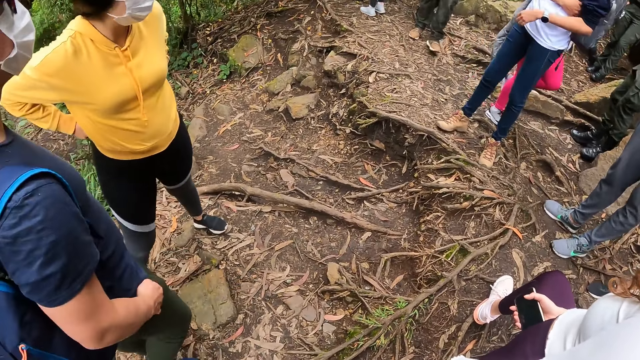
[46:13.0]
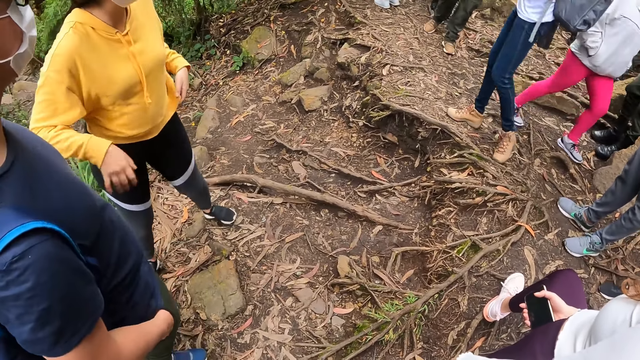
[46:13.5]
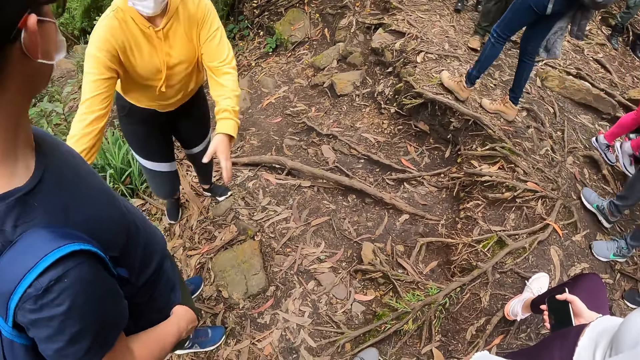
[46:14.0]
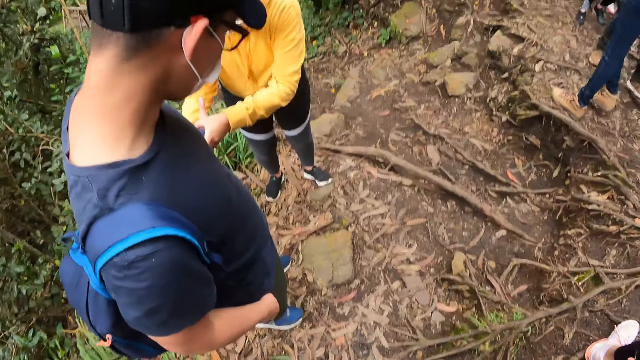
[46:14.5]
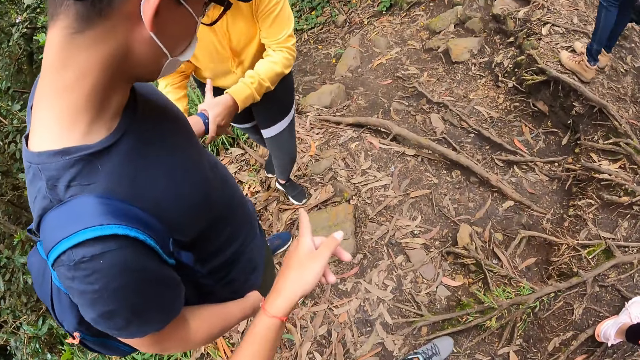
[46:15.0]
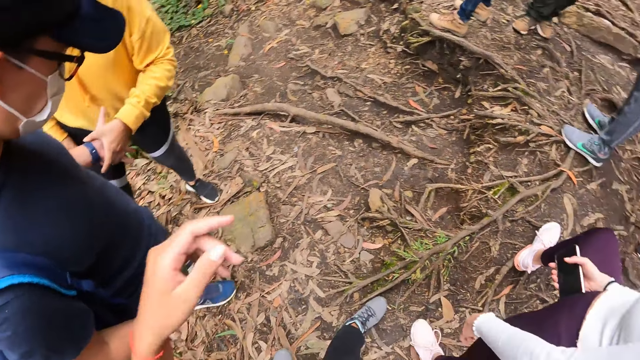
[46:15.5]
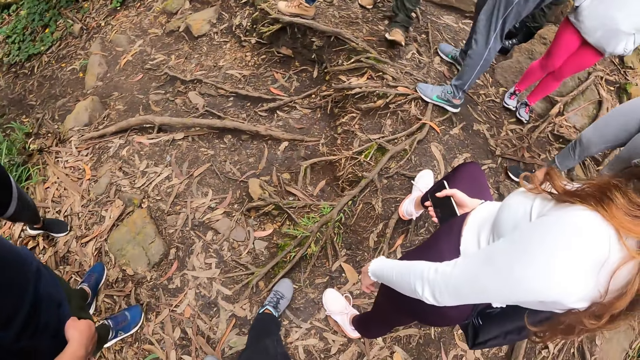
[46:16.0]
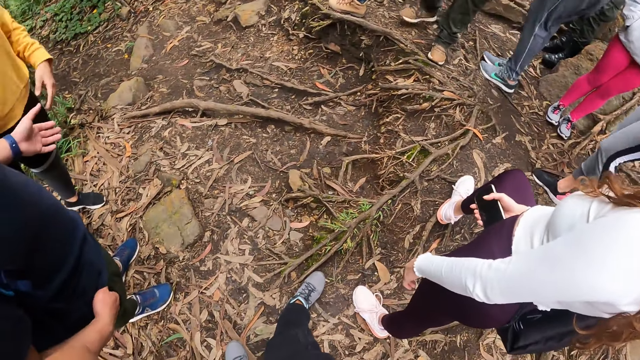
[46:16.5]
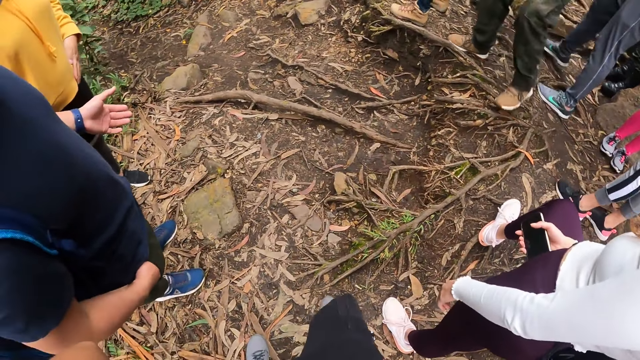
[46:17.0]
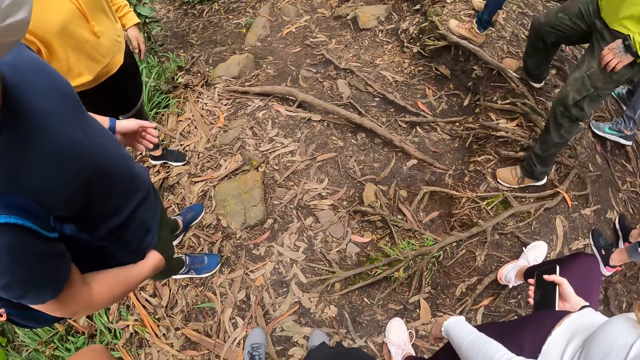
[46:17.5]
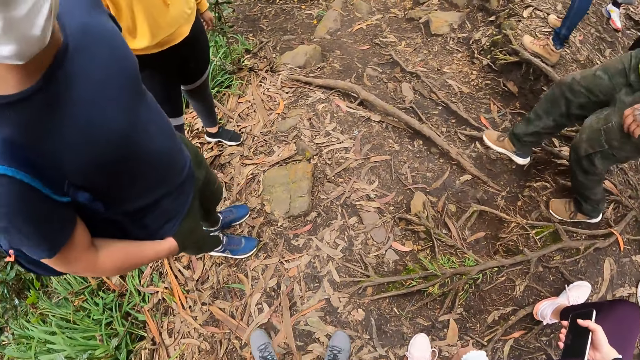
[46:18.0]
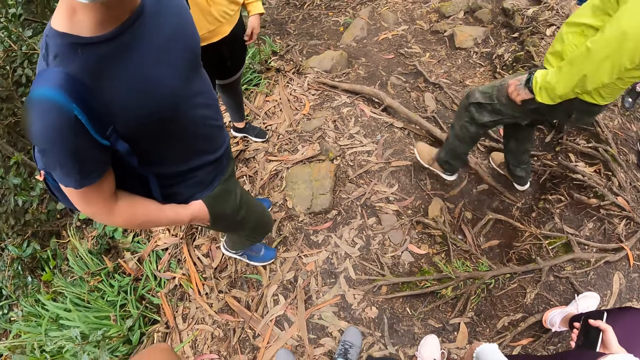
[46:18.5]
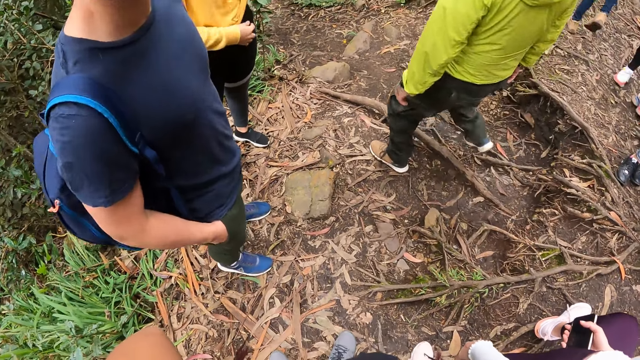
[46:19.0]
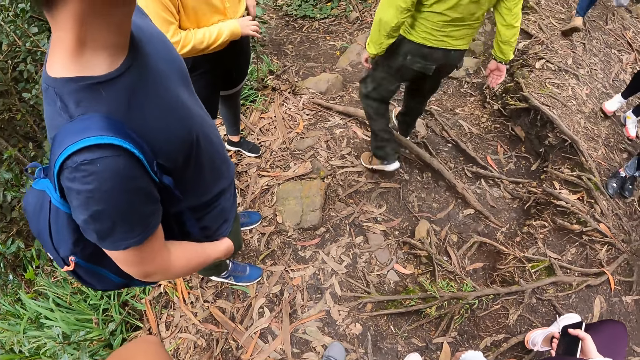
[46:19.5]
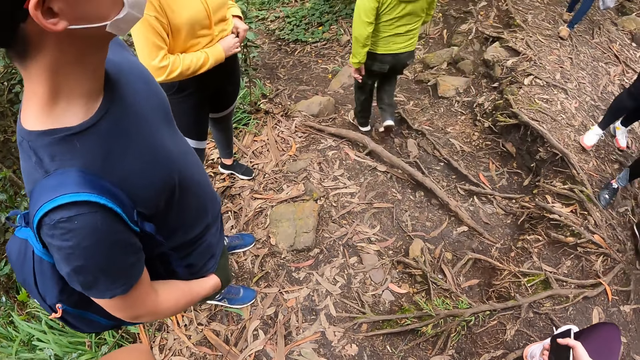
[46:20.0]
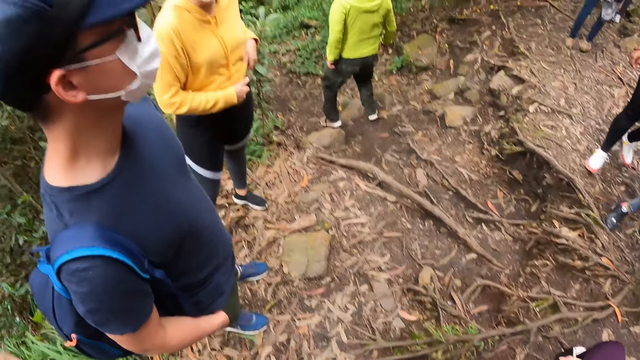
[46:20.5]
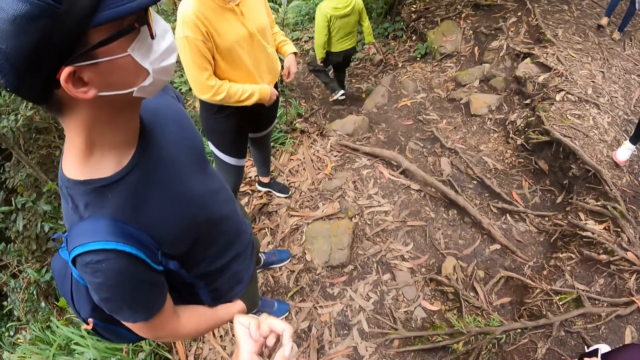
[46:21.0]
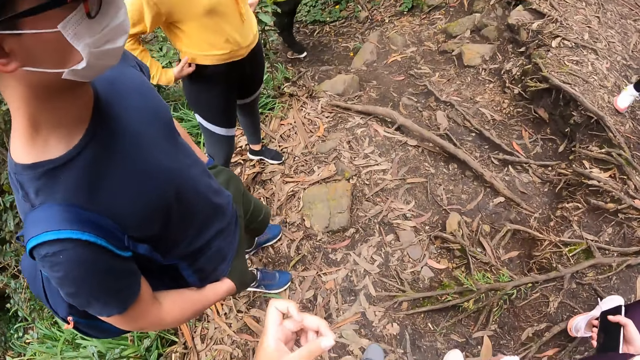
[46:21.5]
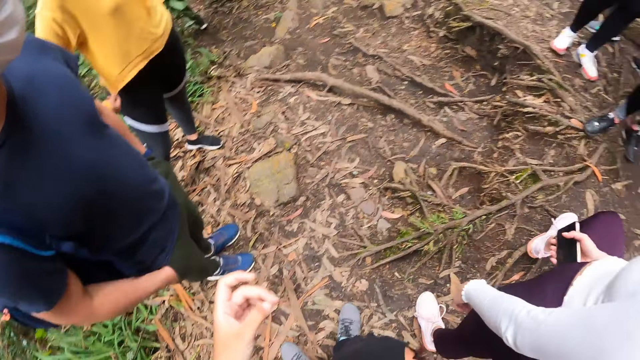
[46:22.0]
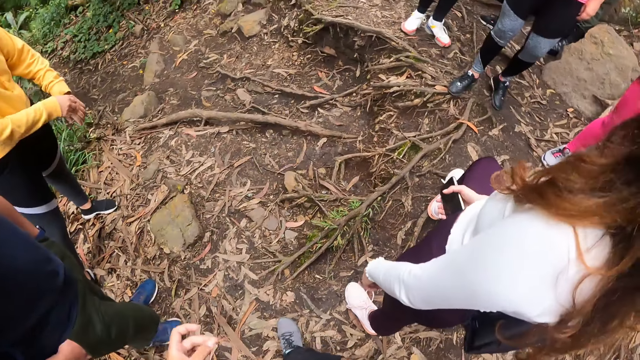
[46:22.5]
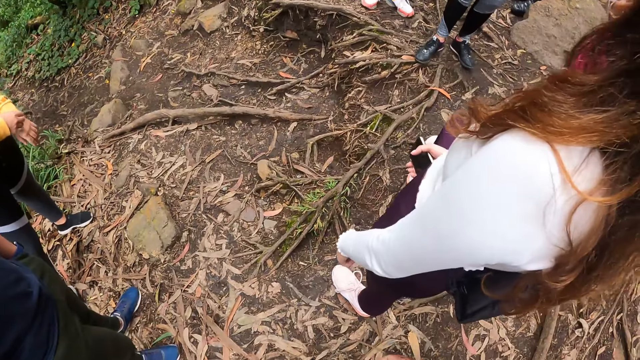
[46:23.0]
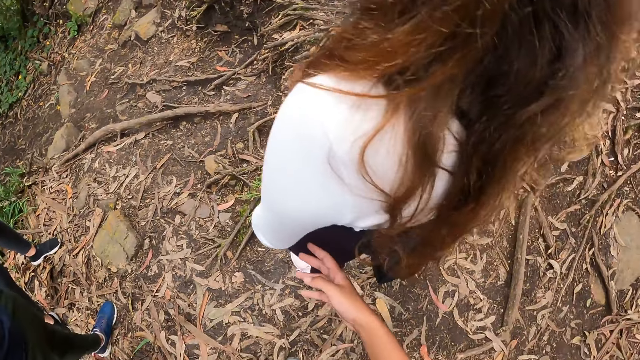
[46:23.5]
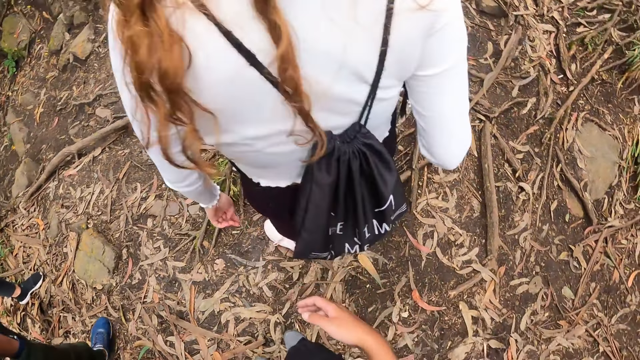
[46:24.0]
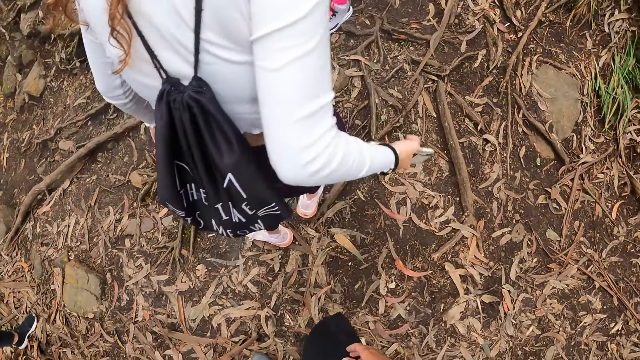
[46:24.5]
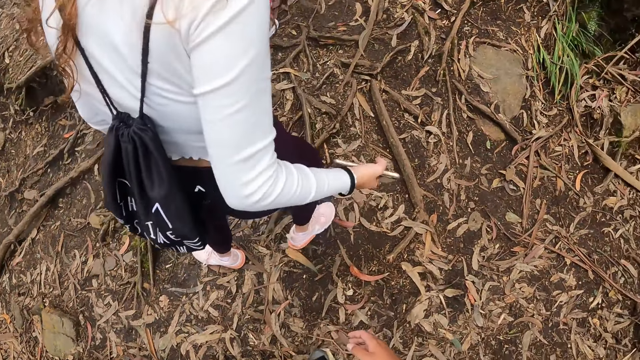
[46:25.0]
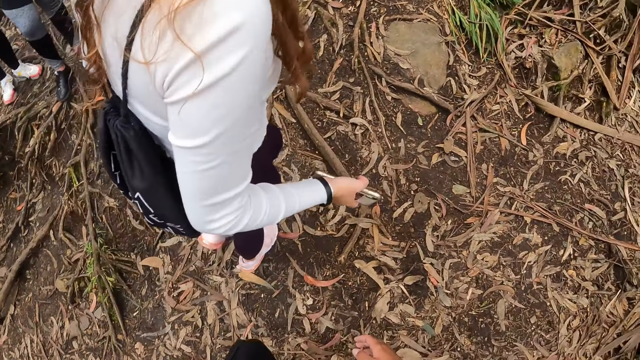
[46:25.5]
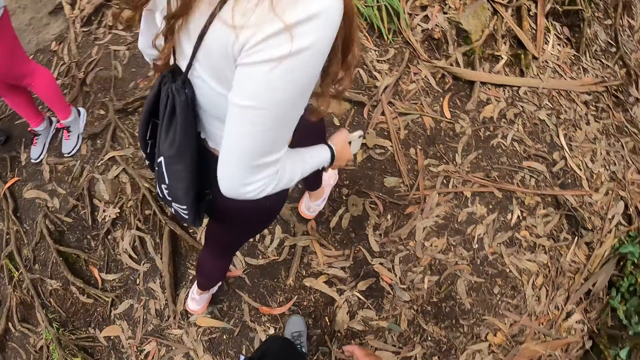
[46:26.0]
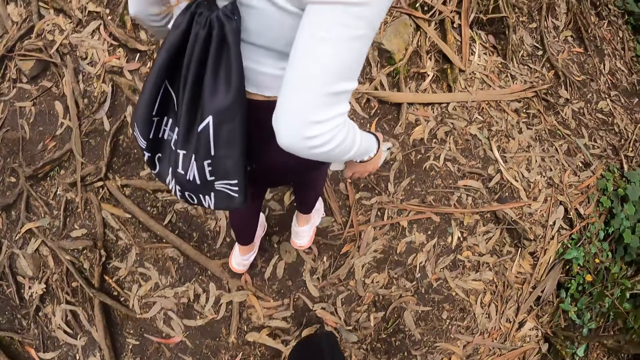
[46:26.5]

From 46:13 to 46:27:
The woman holds the man with both hands. The camera wearer points at the woman with her left hand. Another man walks down the bush path. The camera wearer touches the lady.

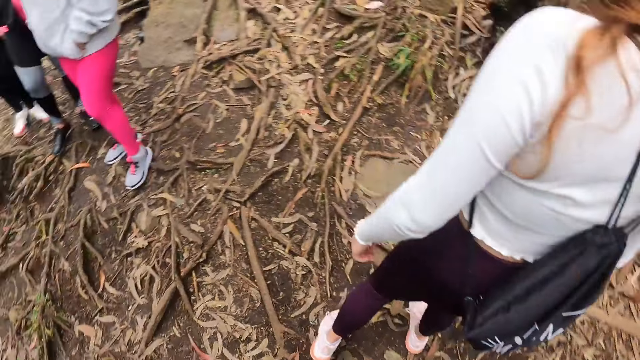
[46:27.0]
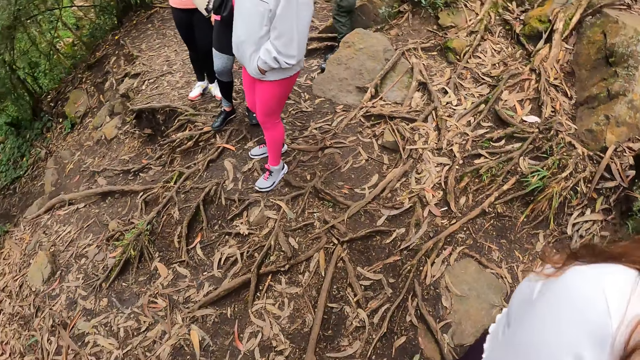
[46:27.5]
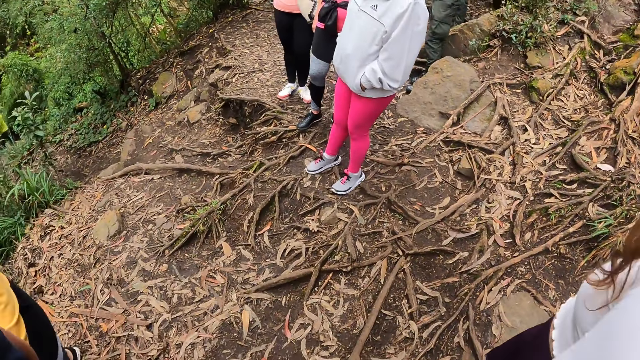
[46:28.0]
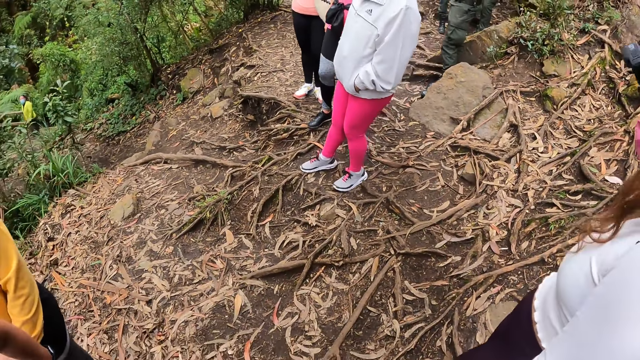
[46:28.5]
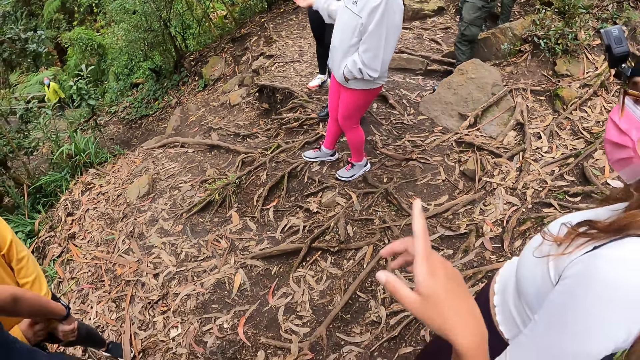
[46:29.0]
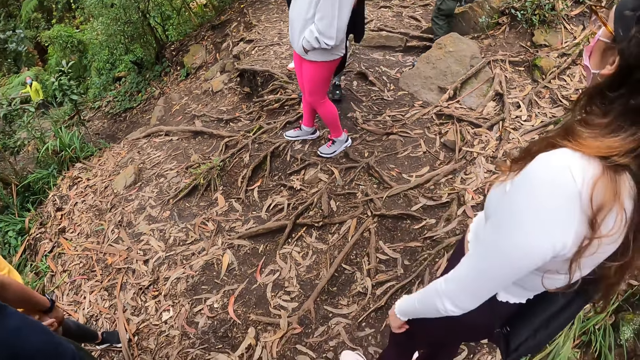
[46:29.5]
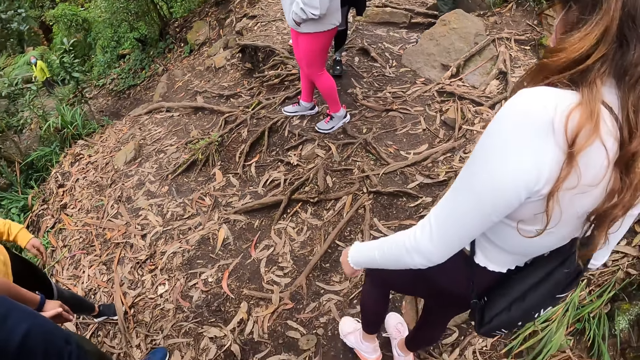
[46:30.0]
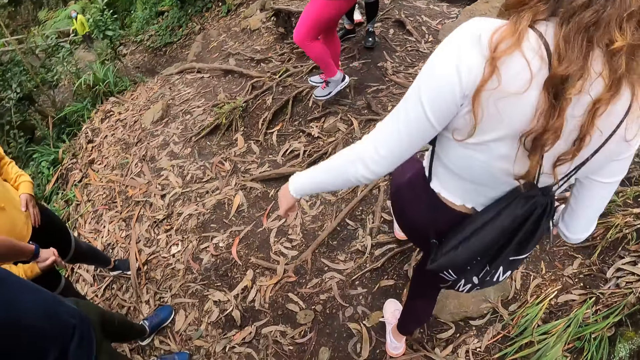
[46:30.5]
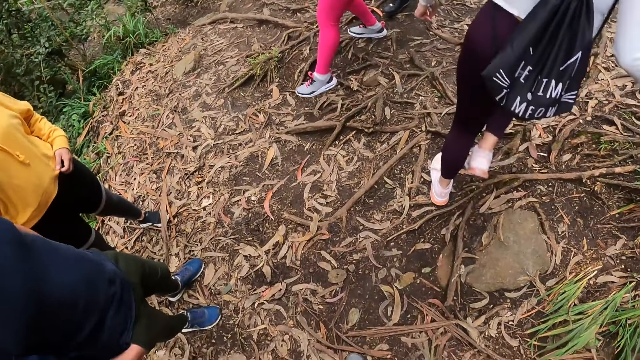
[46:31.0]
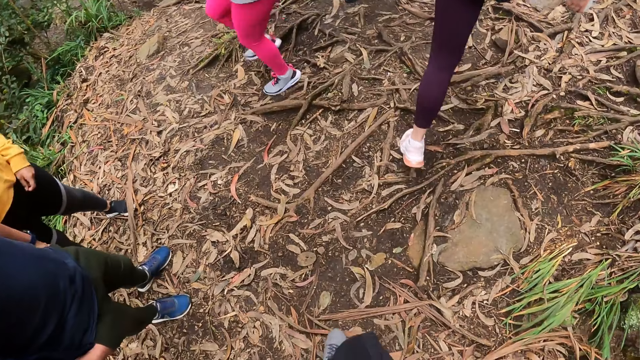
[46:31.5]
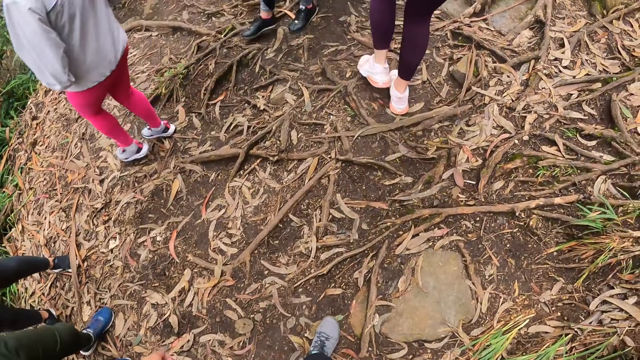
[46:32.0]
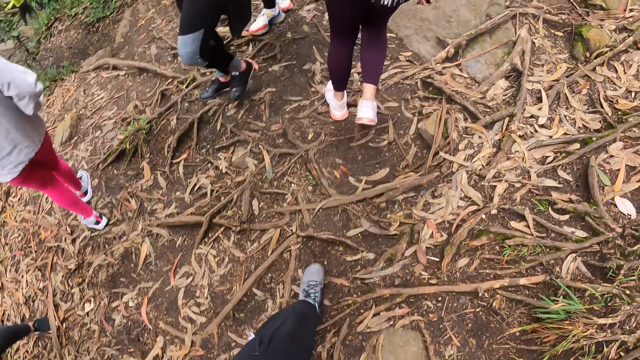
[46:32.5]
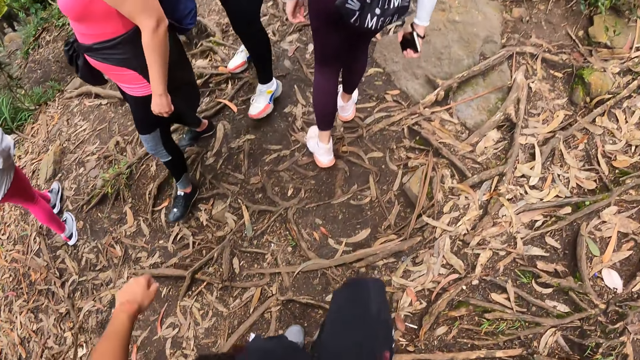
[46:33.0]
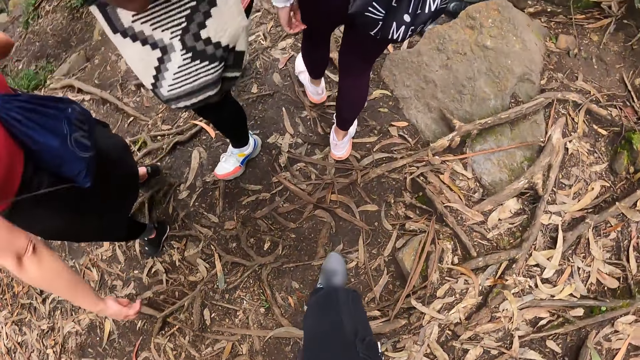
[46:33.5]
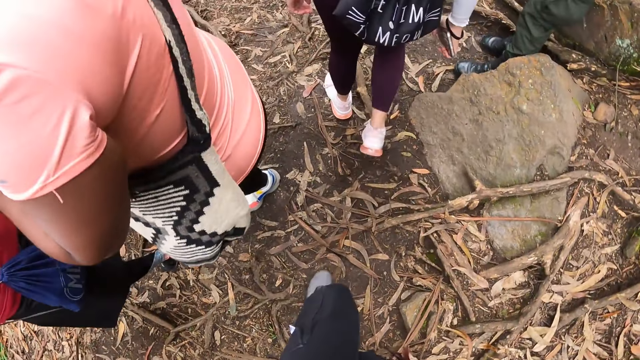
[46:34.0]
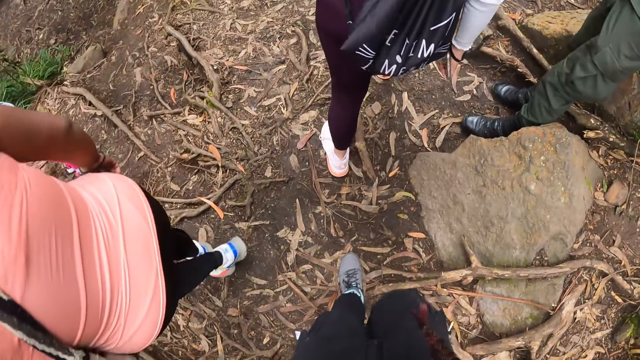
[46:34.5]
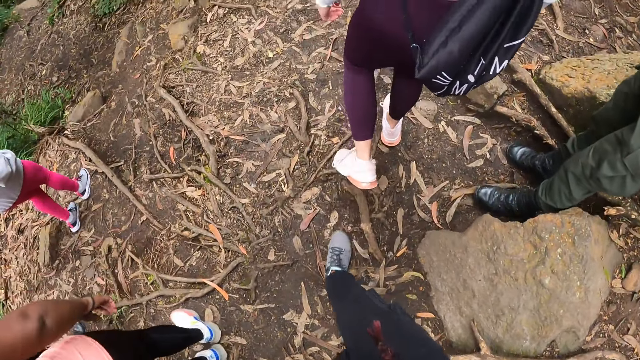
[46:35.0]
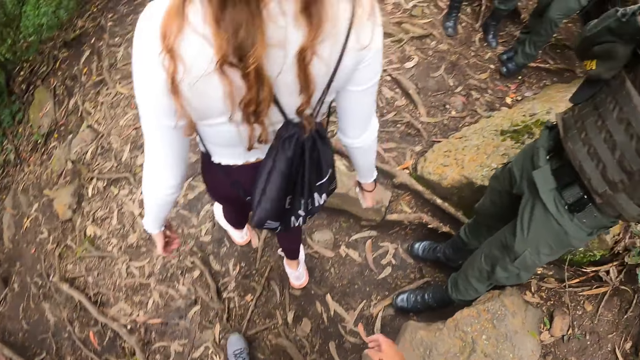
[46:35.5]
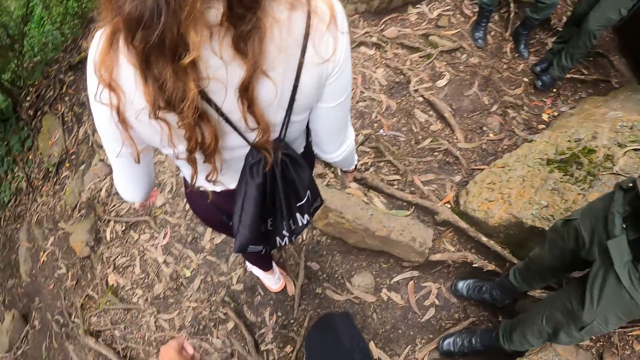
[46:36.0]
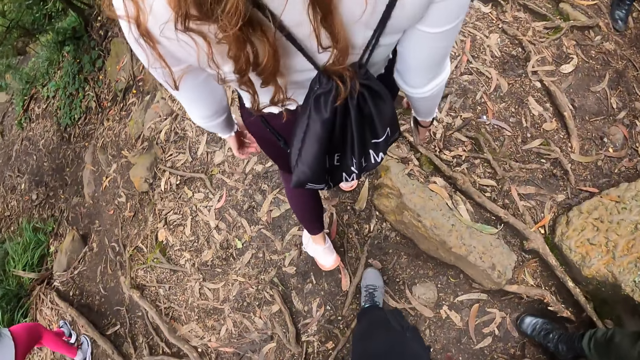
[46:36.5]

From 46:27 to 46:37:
The camera wearer points at a woman with her right hand. The woman walks down the bush path. Another woman walks through the bush path. The camera wearer walks through the bush path.
